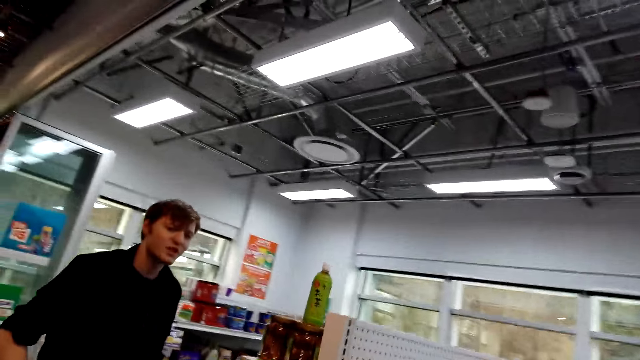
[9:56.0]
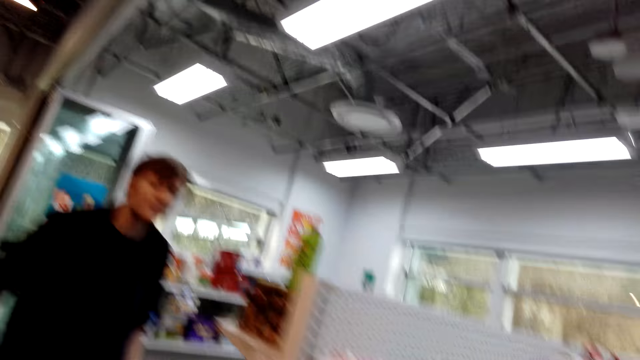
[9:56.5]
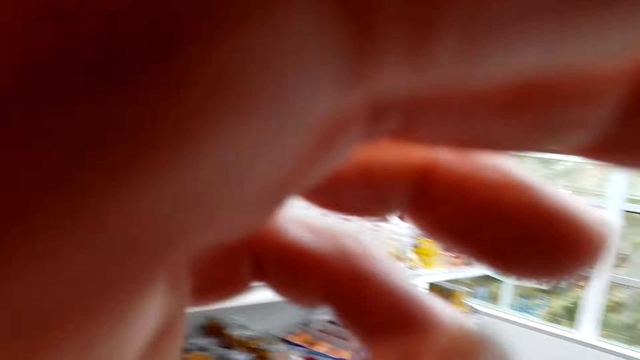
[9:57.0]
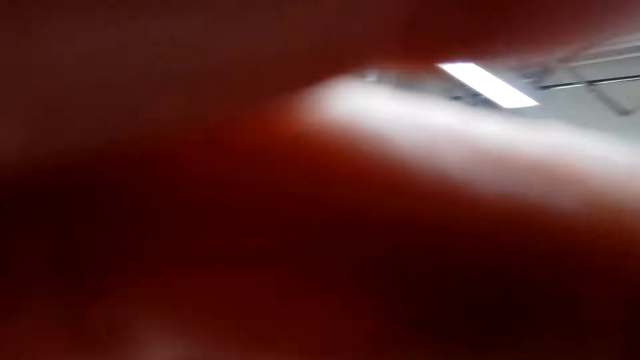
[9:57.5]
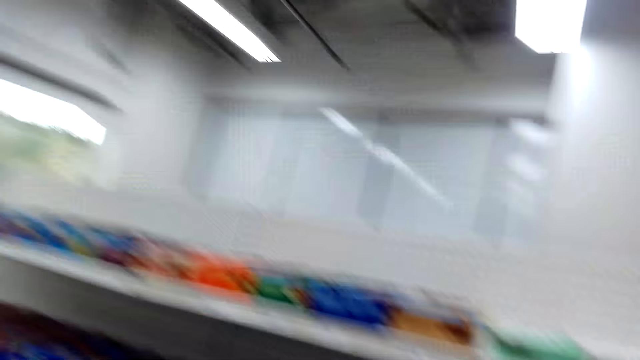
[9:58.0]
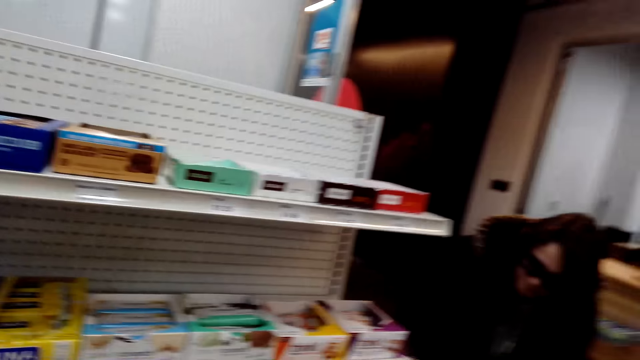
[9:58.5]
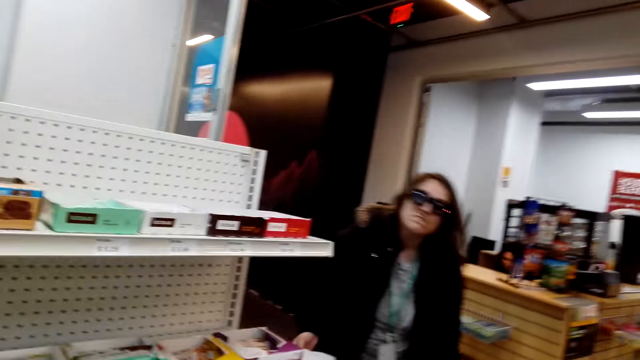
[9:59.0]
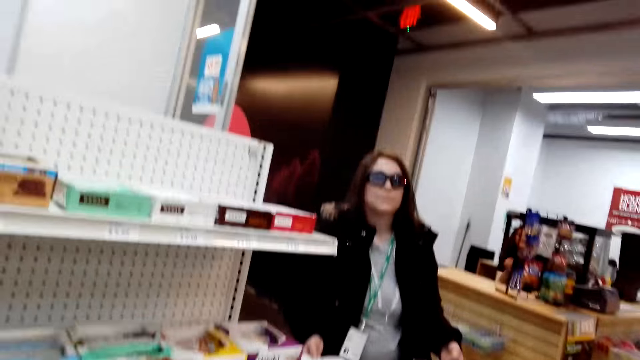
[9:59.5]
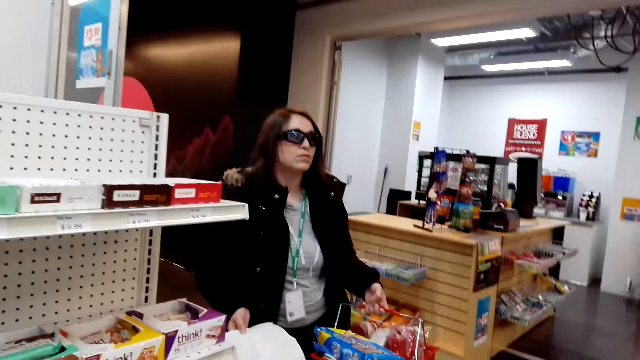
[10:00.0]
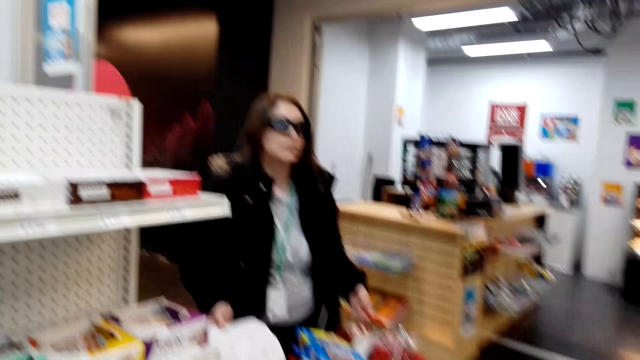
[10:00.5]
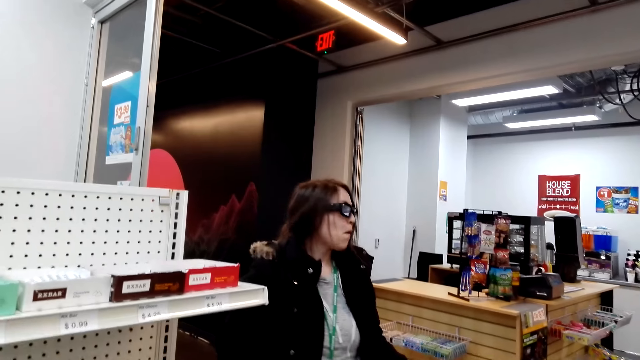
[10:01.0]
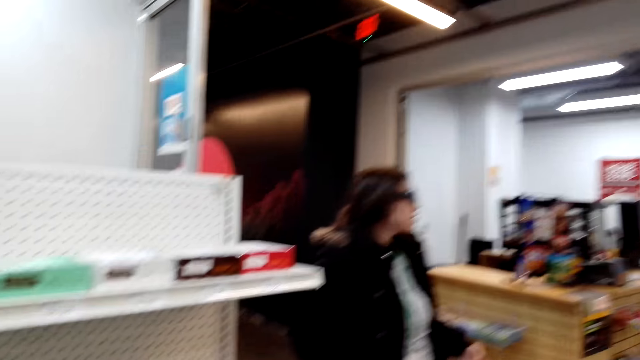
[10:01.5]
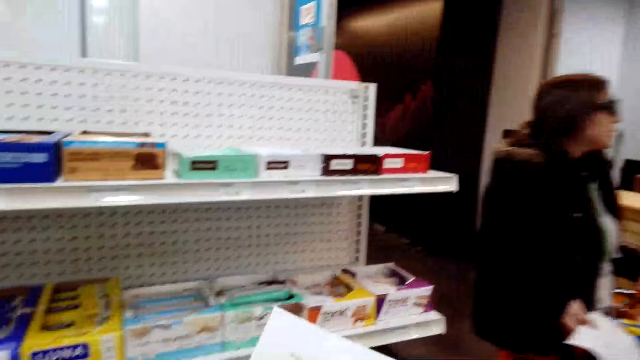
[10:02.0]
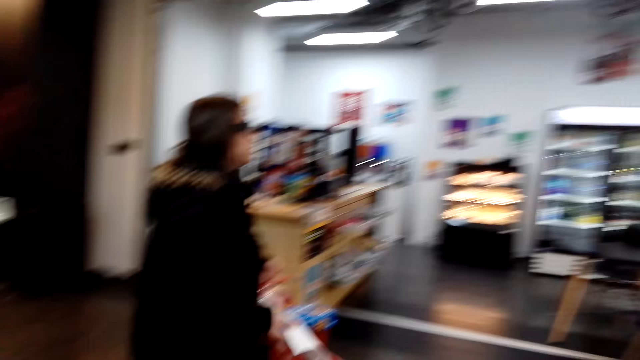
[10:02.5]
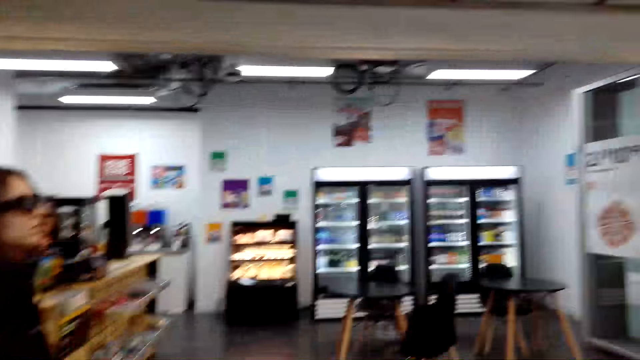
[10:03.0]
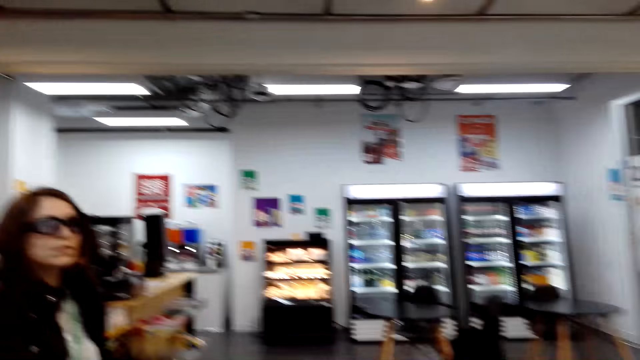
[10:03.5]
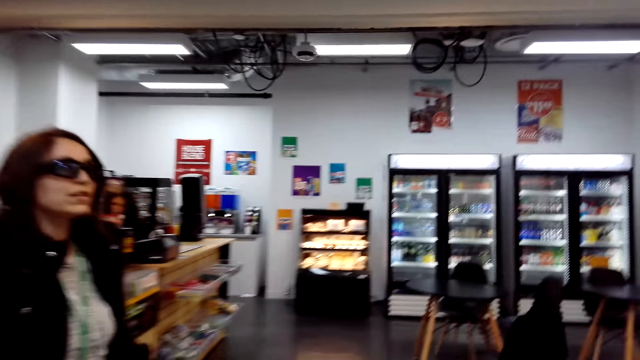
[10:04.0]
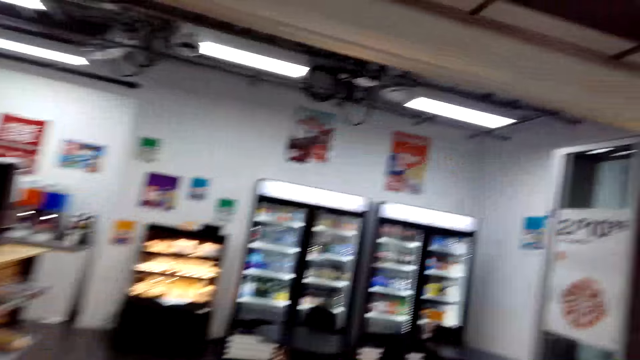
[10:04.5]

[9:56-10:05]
The camera wearer holds the camera. They observe a woman. They talk to the woman. They talk to a man.

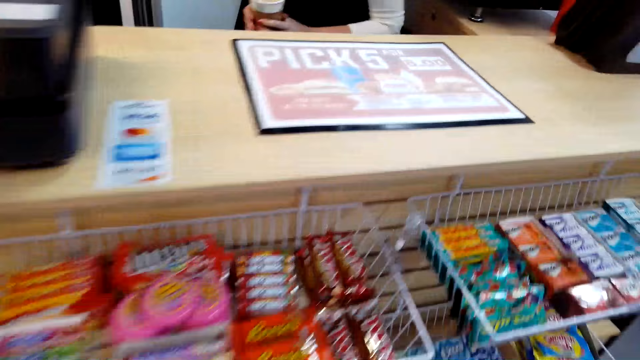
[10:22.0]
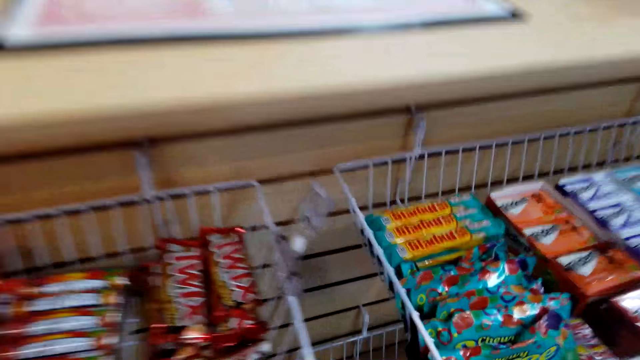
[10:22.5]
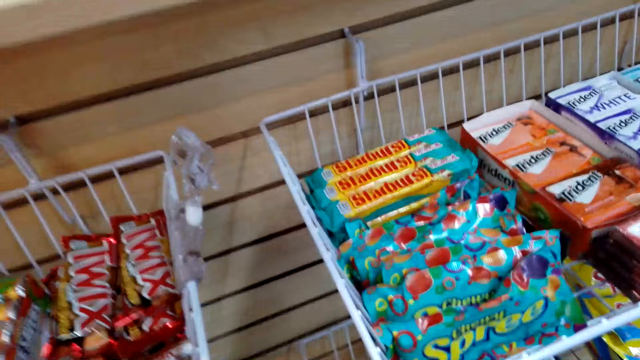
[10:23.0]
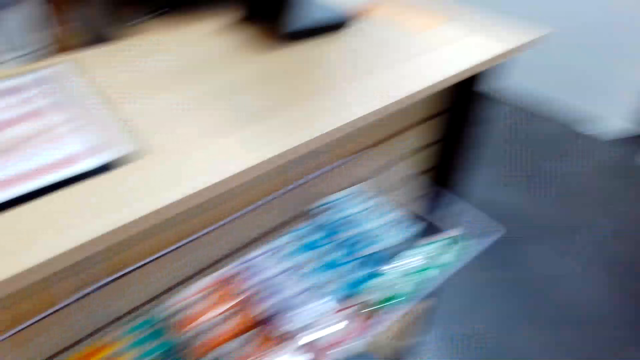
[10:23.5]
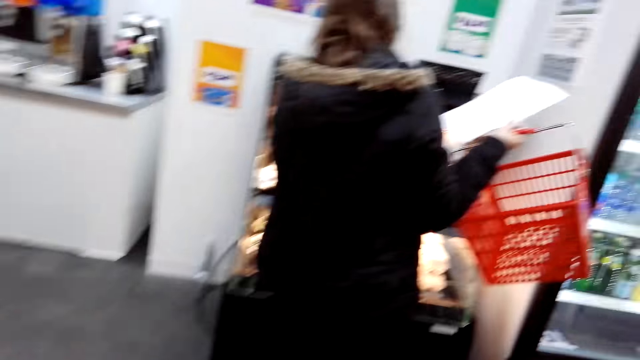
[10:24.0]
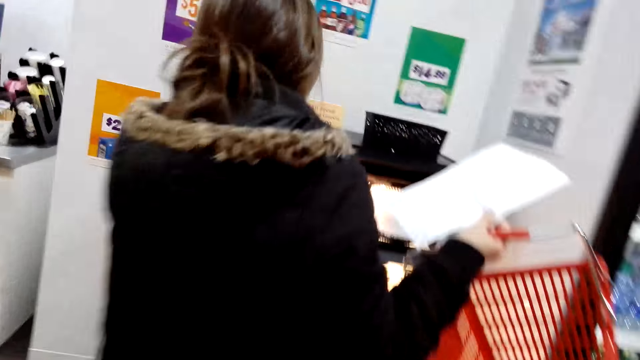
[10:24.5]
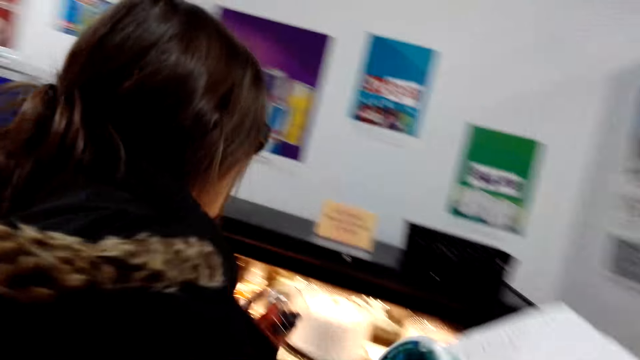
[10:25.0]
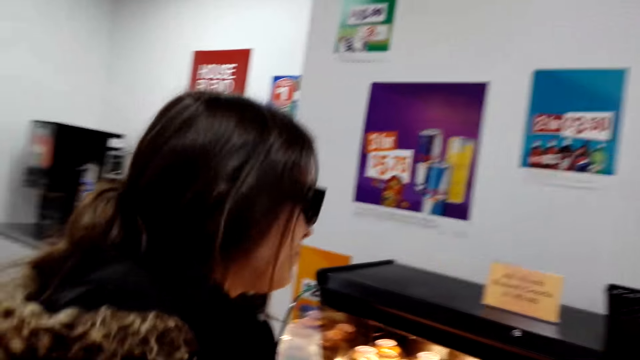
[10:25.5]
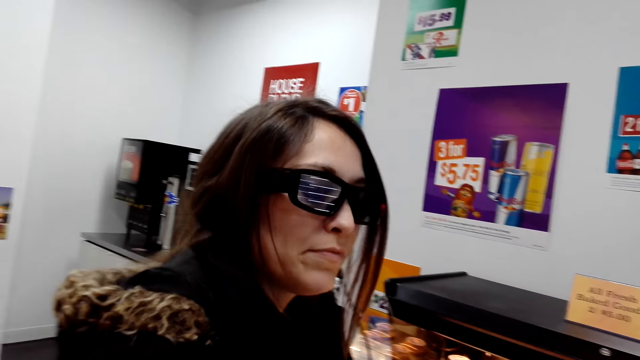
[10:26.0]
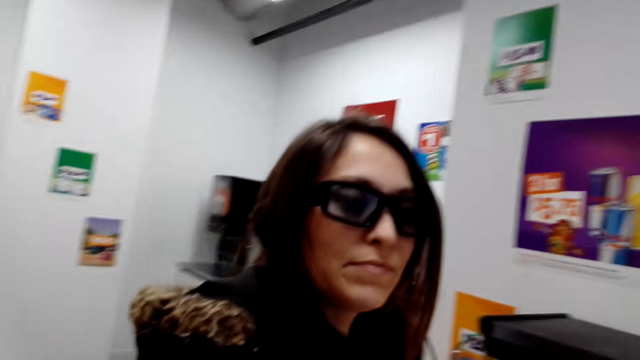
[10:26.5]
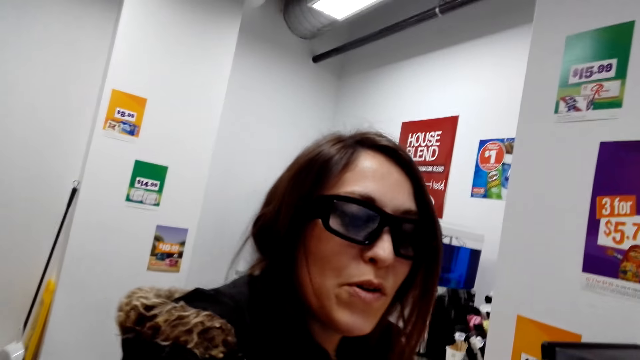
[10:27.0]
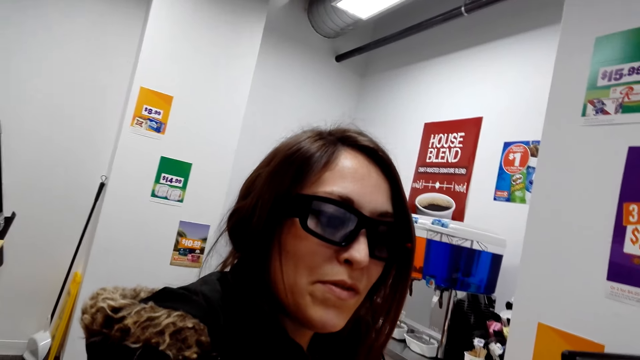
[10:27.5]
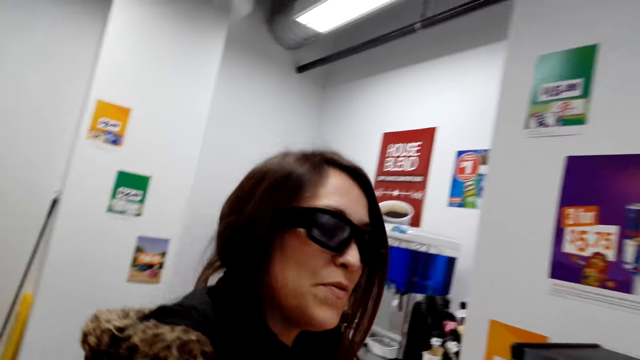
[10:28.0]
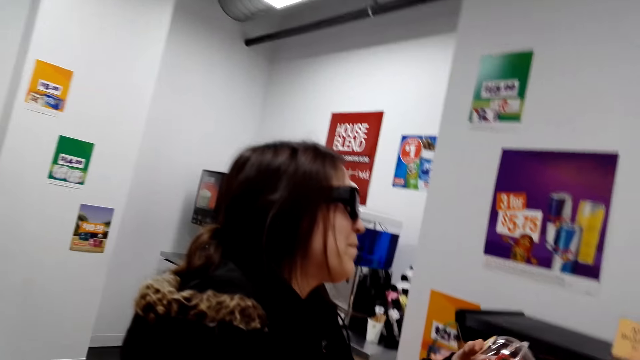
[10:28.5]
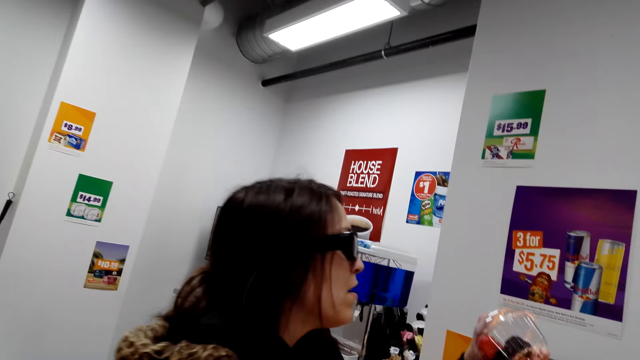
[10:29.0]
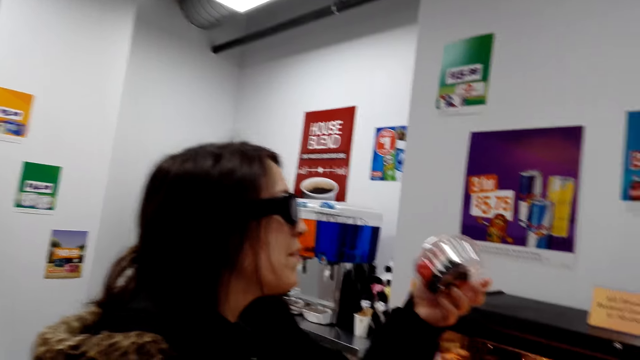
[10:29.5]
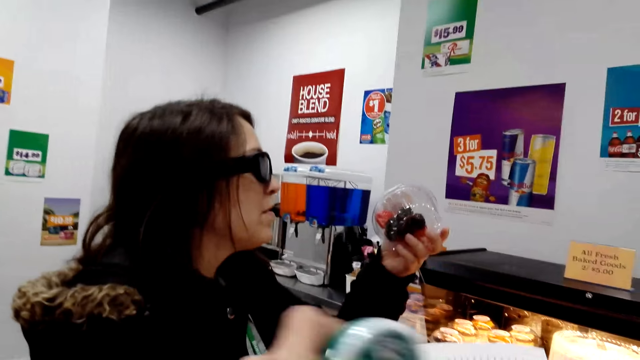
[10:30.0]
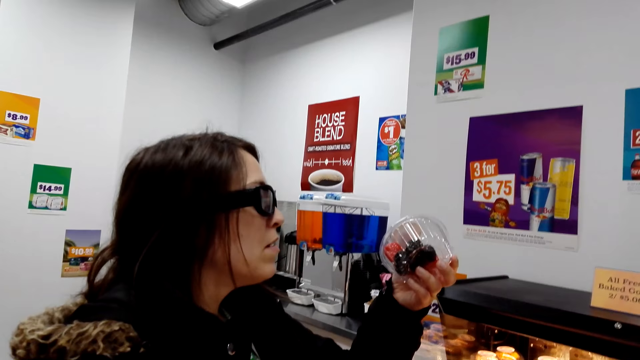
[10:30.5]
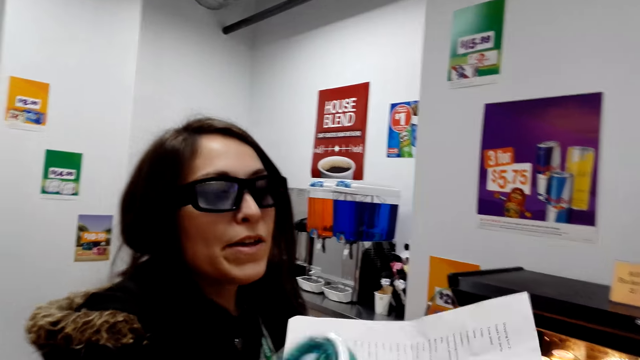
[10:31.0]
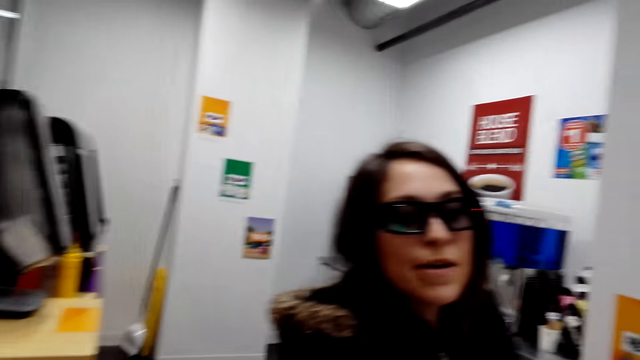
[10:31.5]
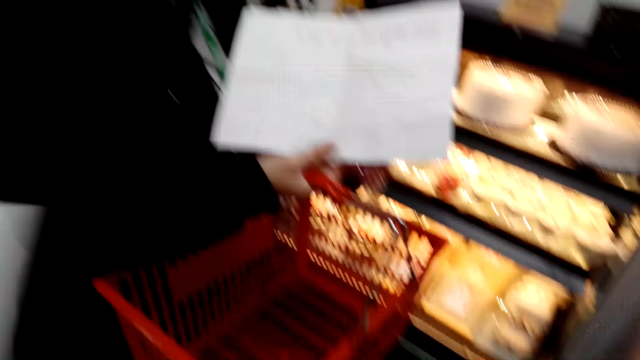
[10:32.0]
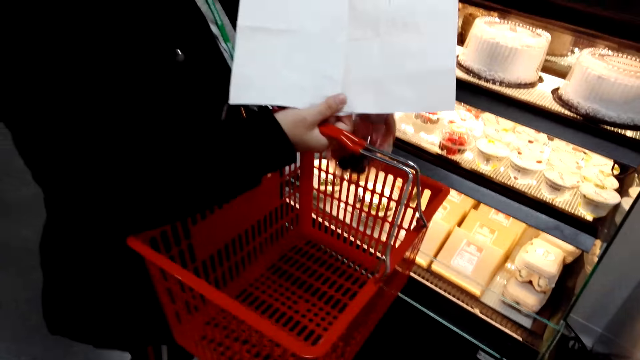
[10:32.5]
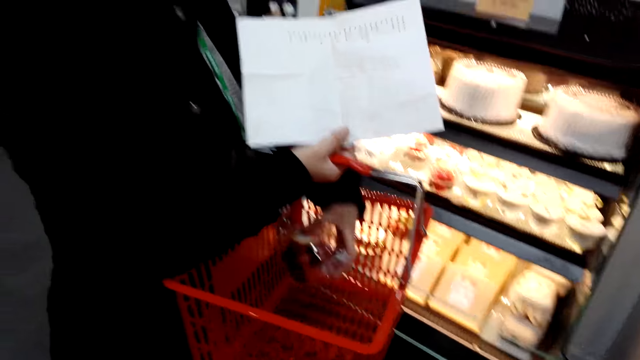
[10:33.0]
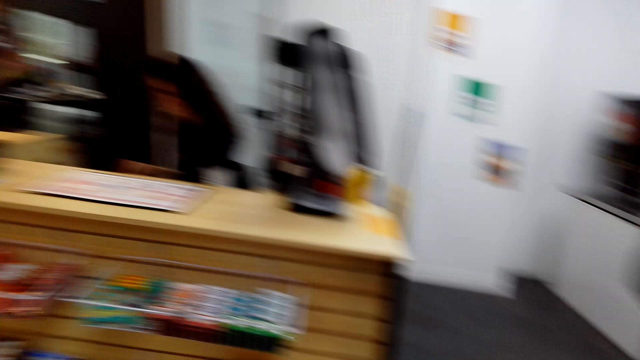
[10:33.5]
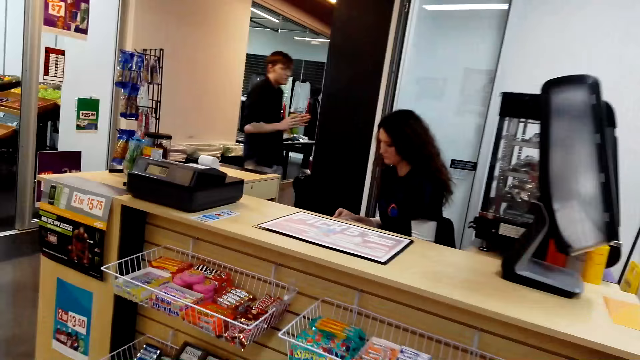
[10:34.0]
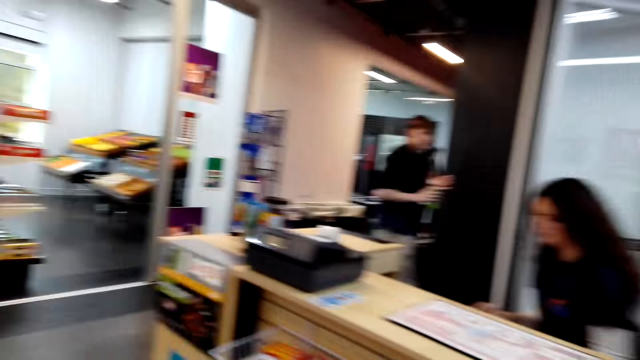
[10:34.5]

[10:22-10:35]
The camera wearer talks to a woman. They walk toward the woman. They talk to the woman. The woman places the container of fruit in the shopping basket. The camera wearer walks towards another rack.
